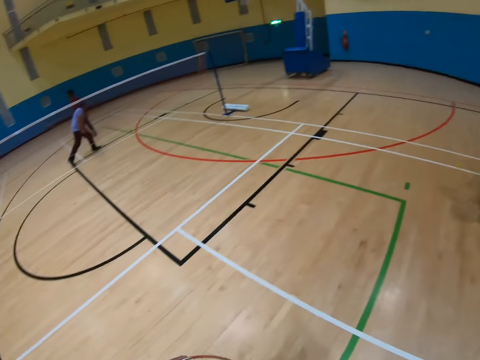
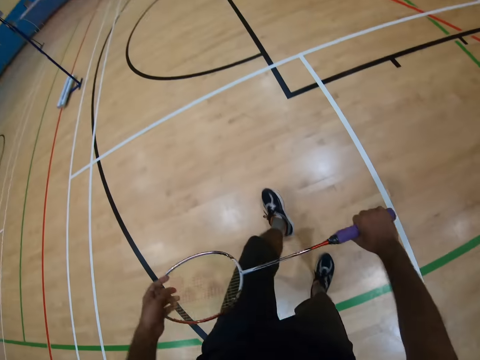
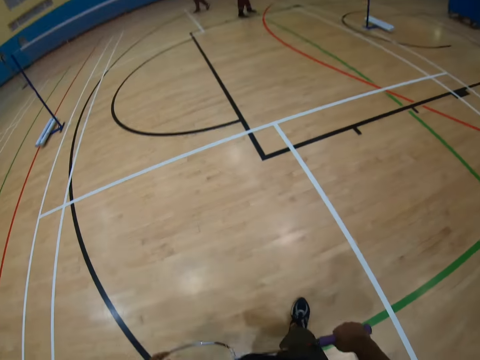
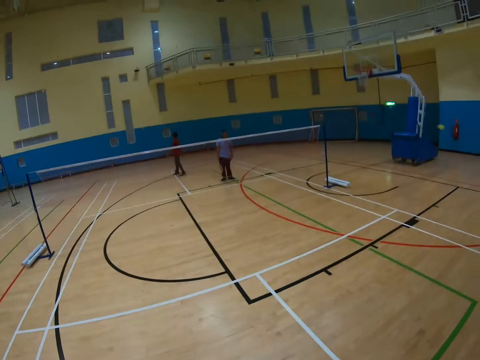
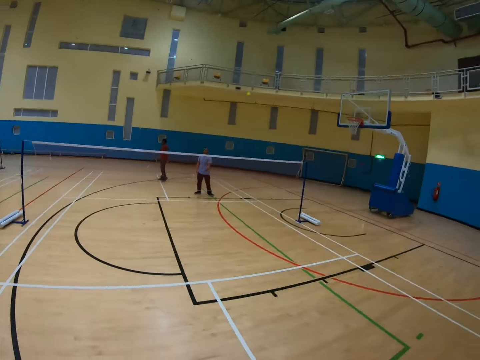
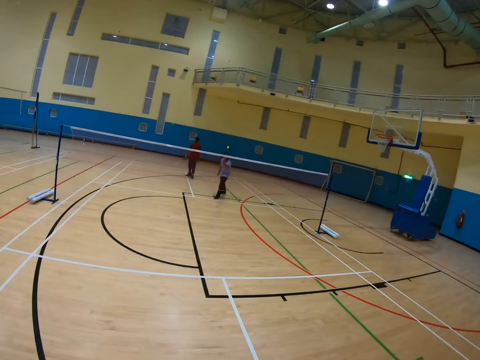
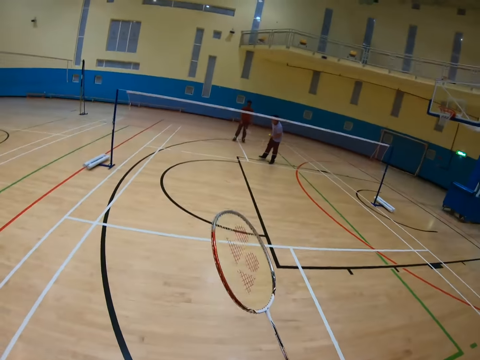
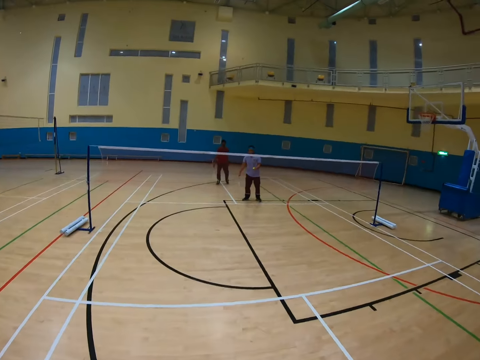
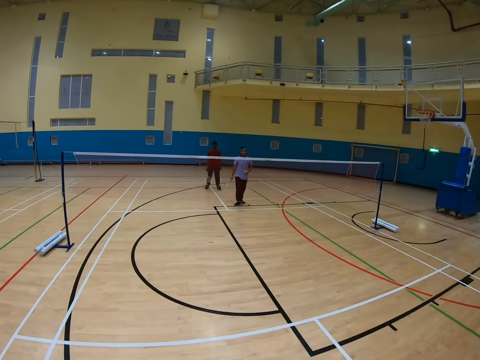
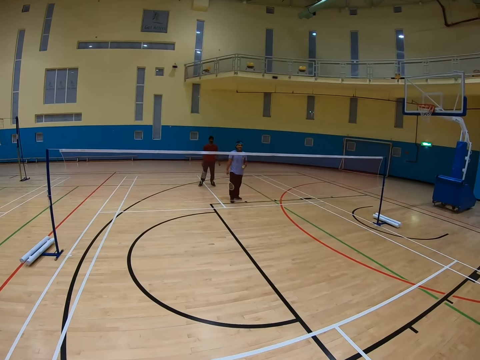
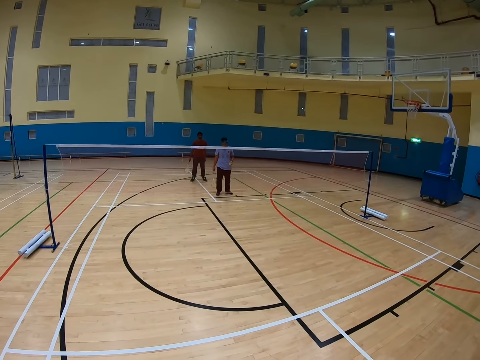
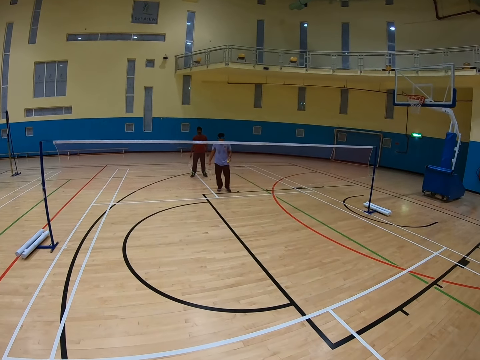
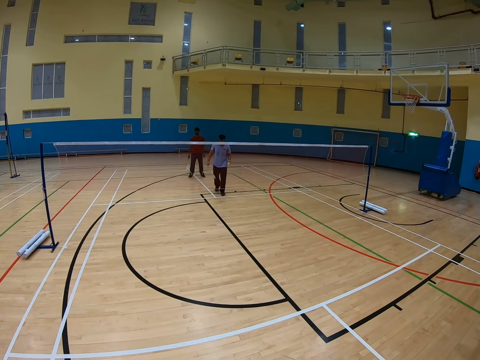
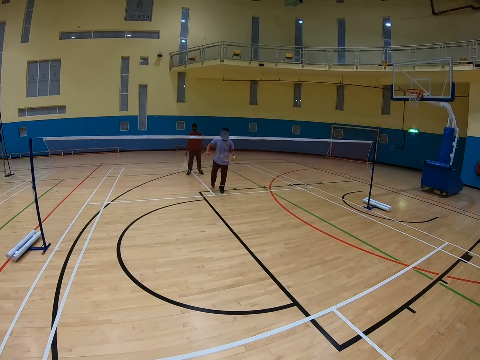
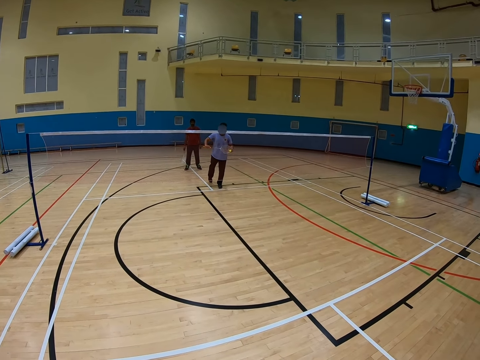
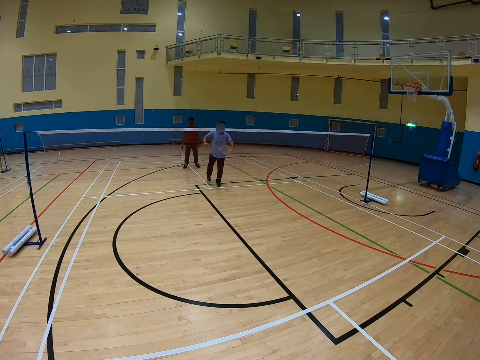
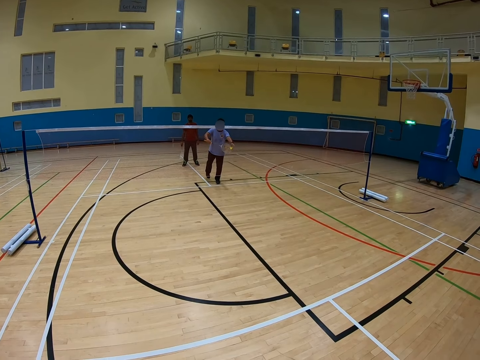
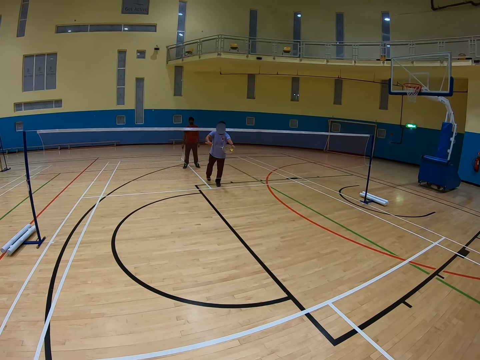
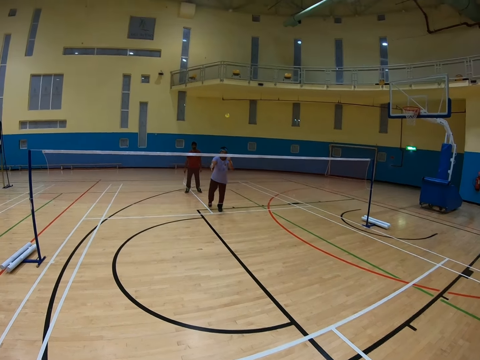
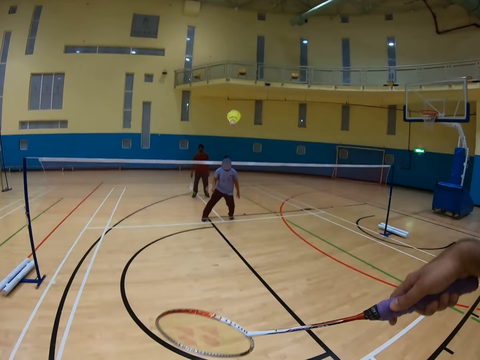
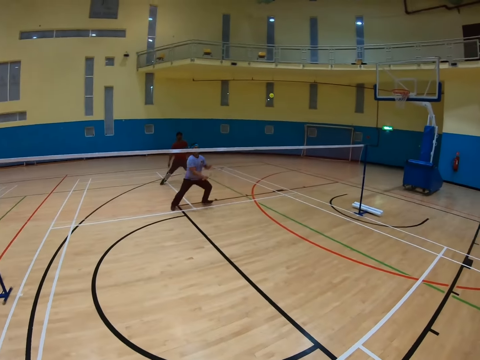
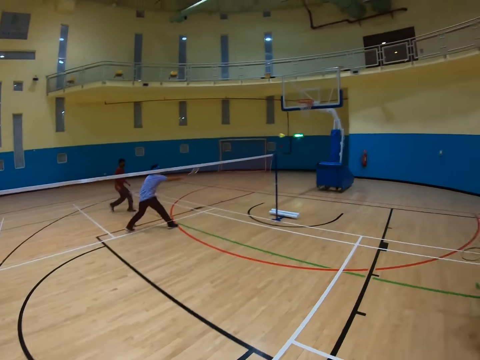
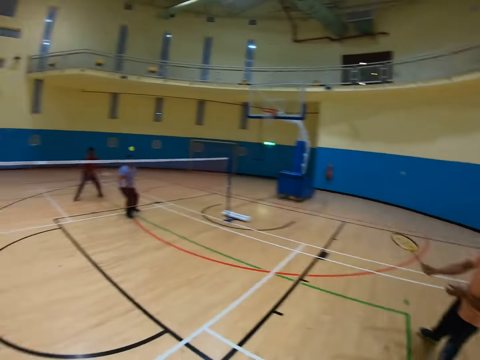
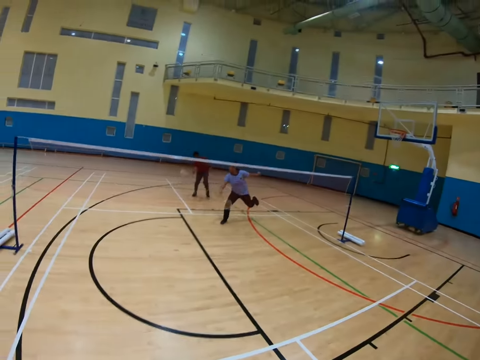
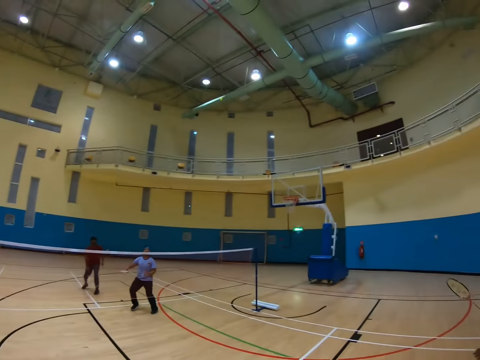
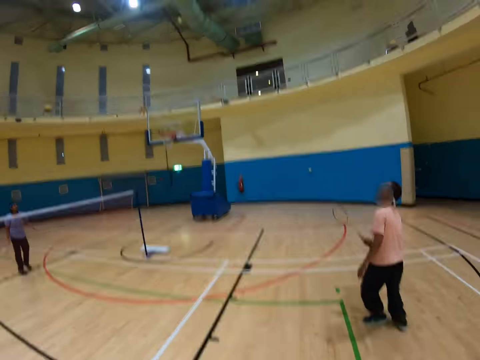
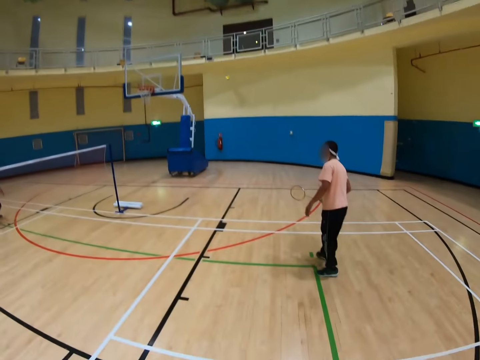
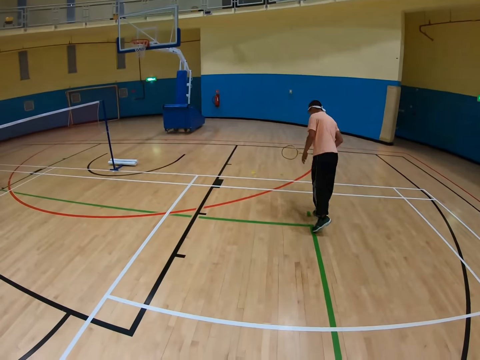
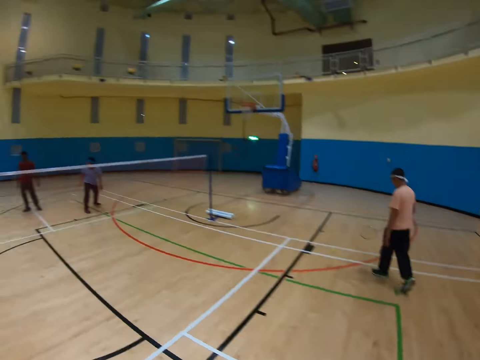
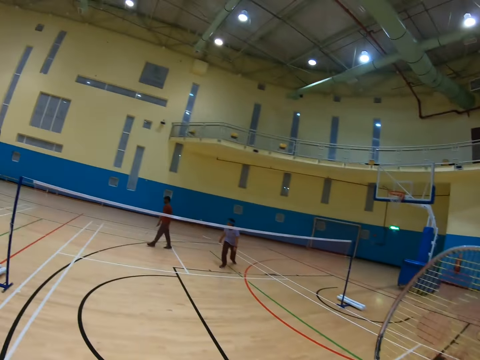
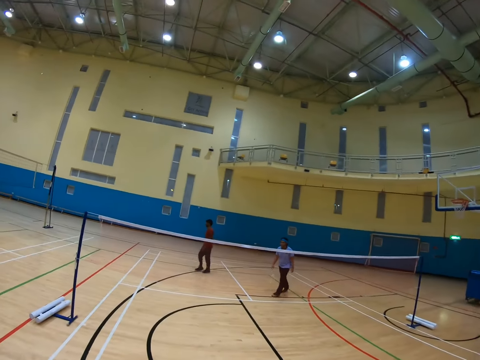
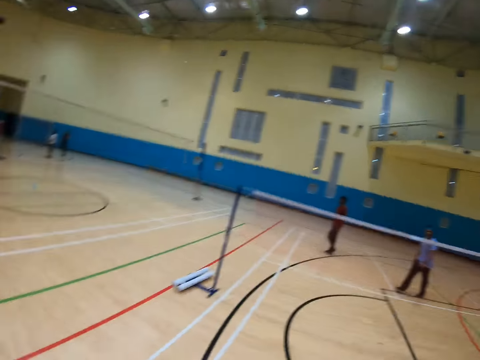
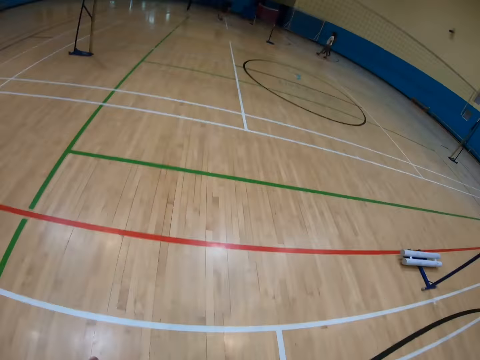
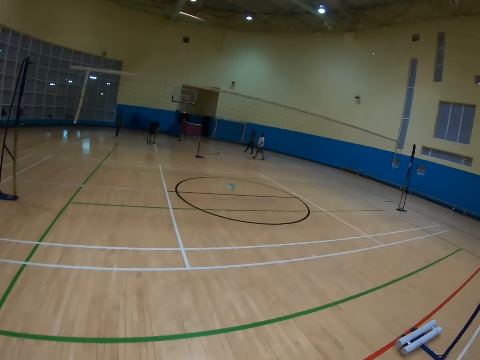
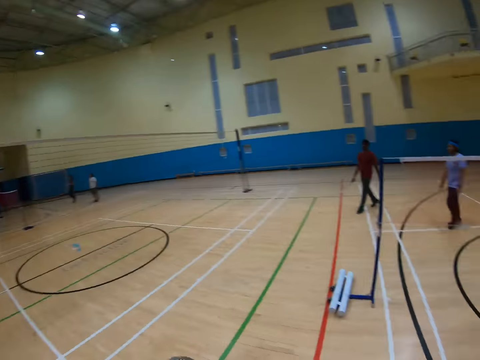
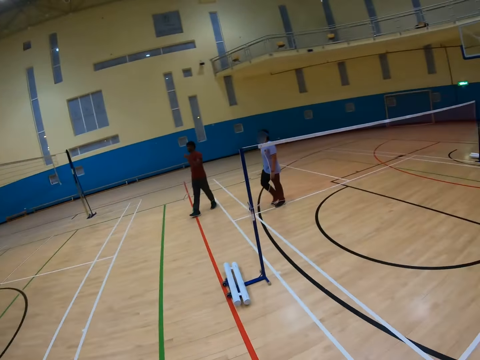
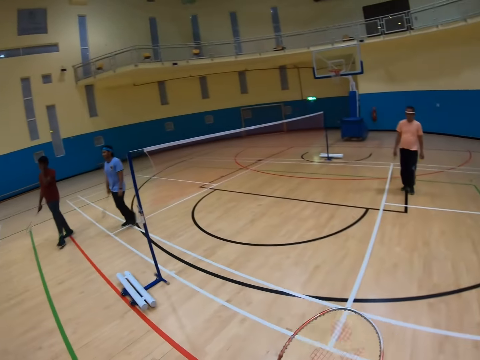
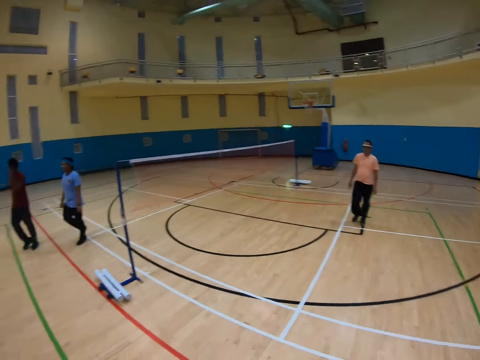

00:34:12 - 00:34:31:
A man throws the shuttlecock. Another man throws the shuttlecock. The camera wearer throws the shuttlecock. The second man throws the shuttlecock. The first man throws the shuttlecock. The second man throws the shuttlecock. The first man walks in the court. A third man walks in the court. The second man walks in the court. The camera wearer walks in the court.

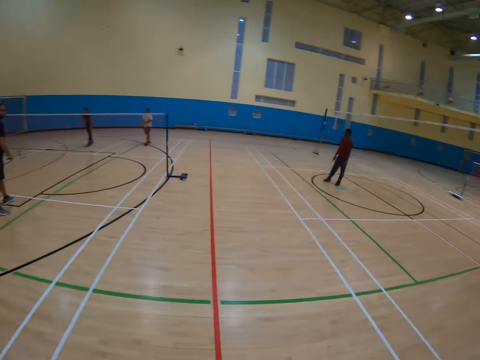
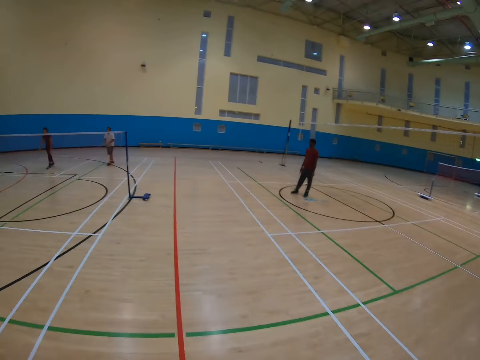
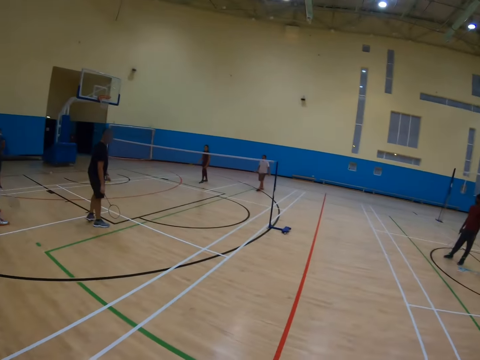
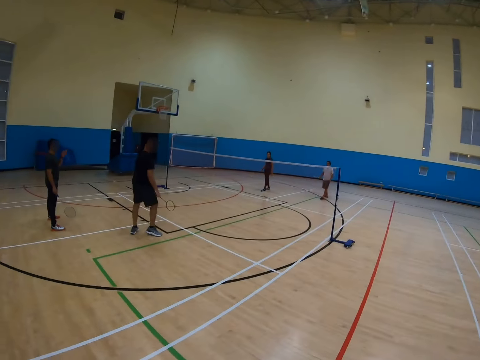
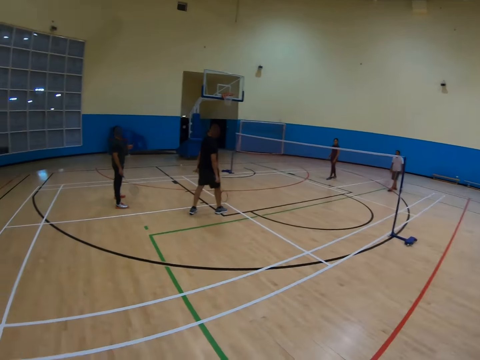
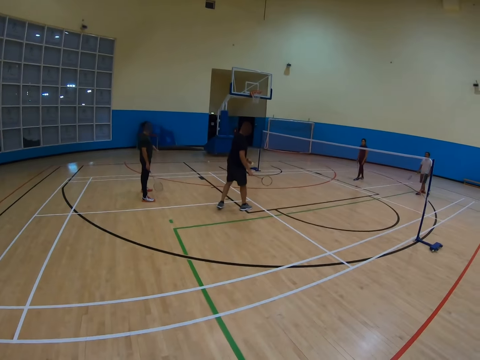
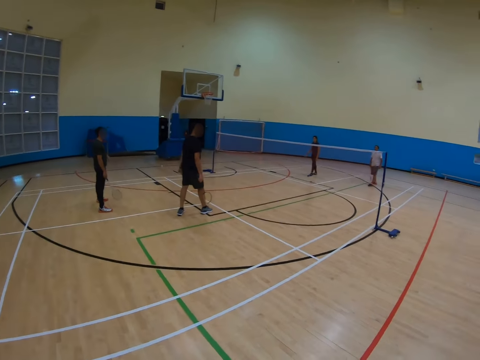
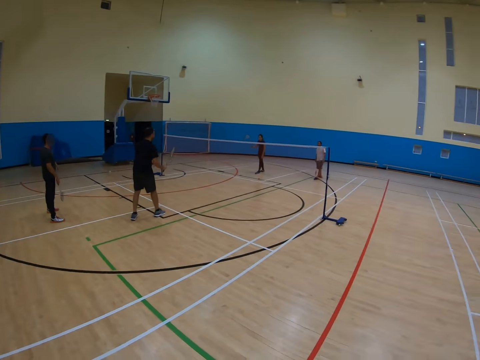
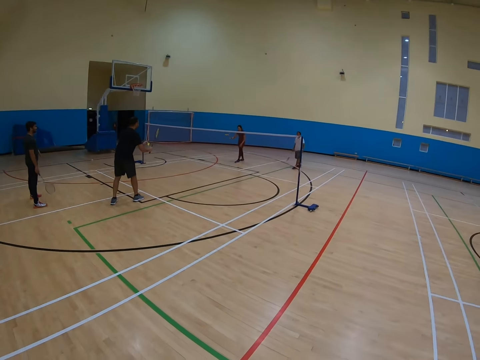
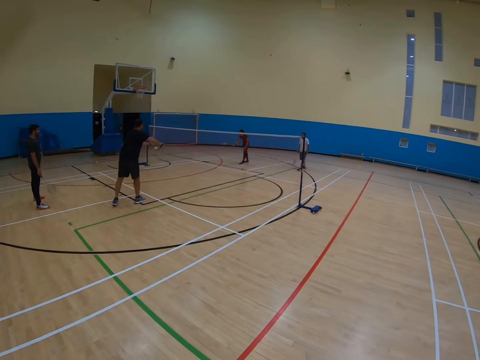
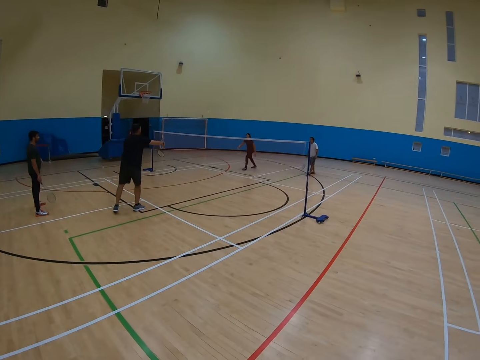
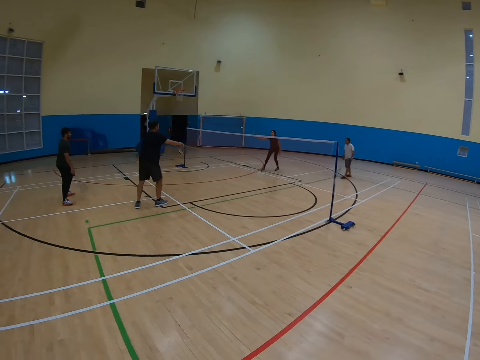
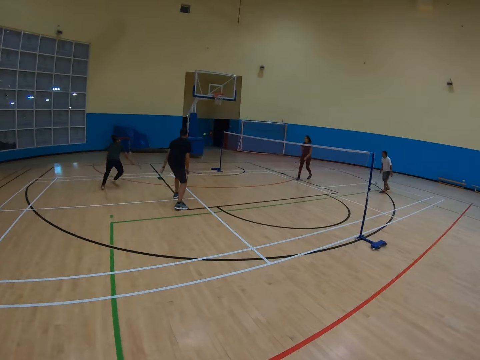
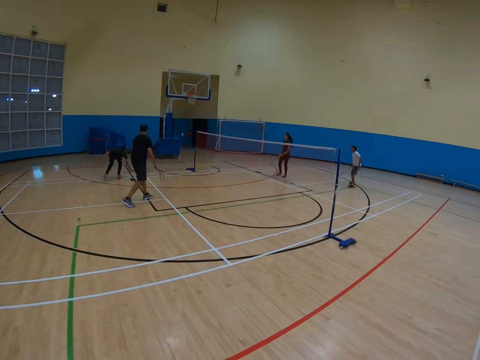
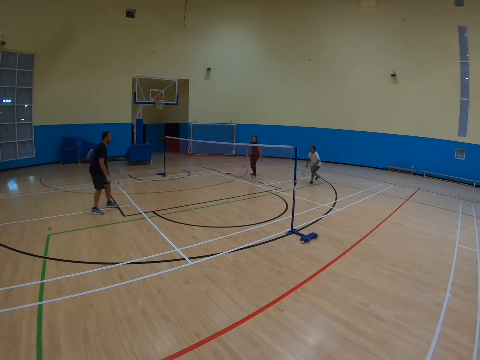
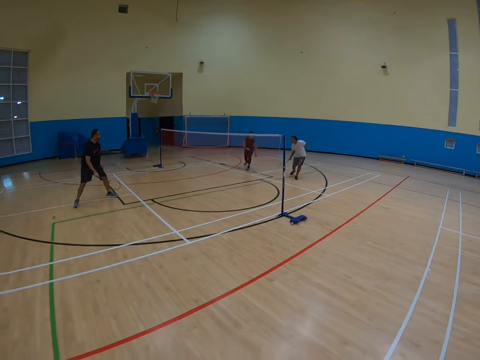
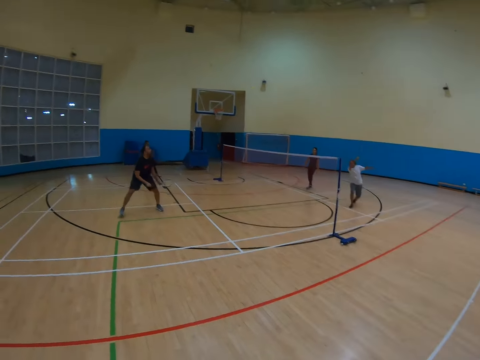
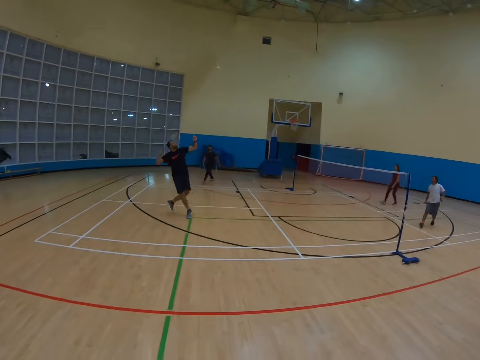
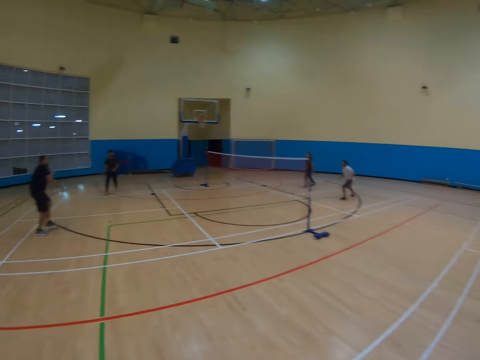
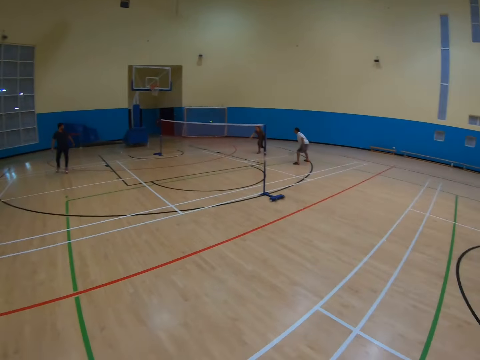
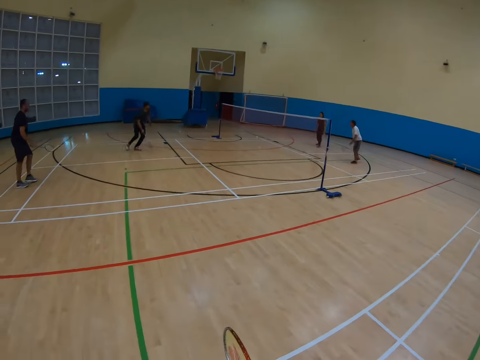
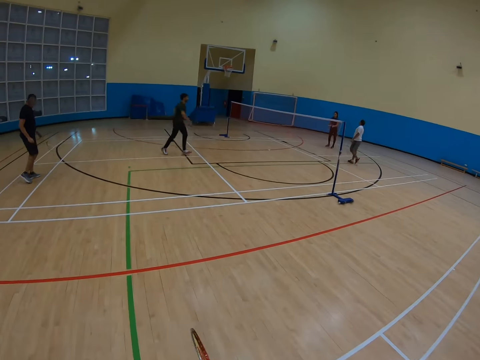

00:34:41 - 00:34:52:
The camera wearer watches the badminton game players.
